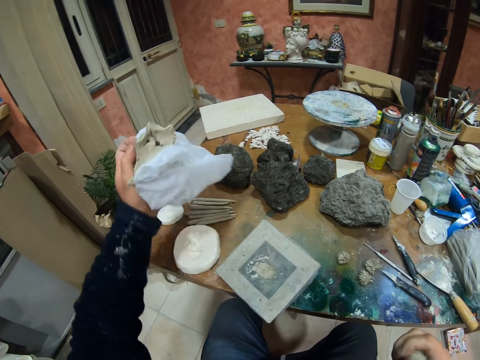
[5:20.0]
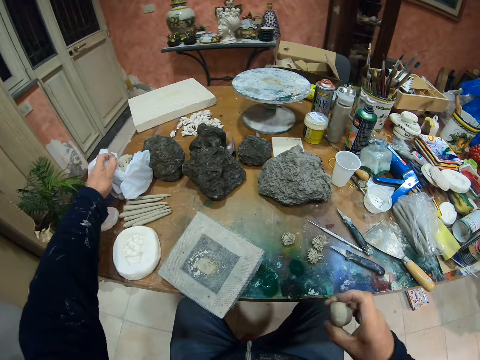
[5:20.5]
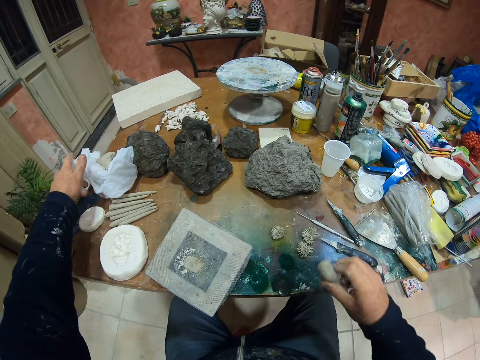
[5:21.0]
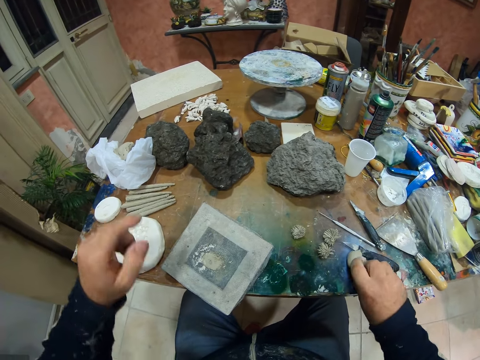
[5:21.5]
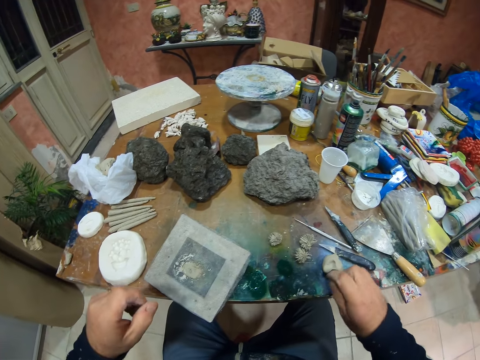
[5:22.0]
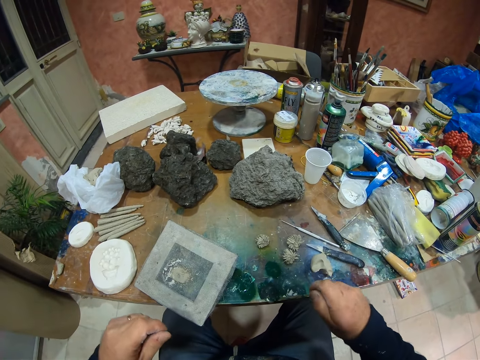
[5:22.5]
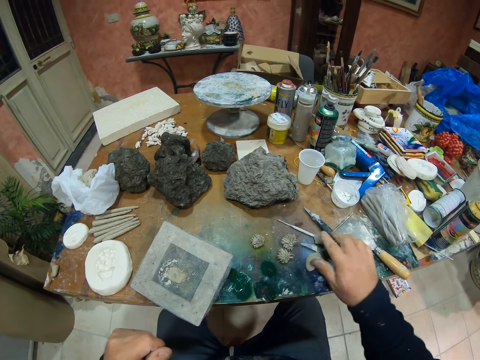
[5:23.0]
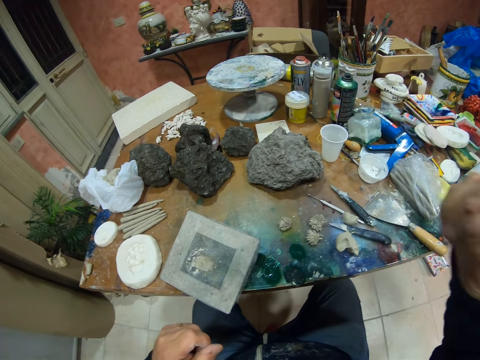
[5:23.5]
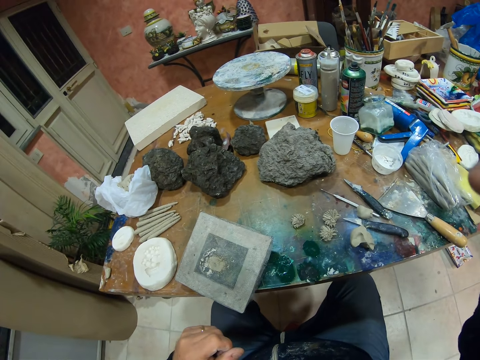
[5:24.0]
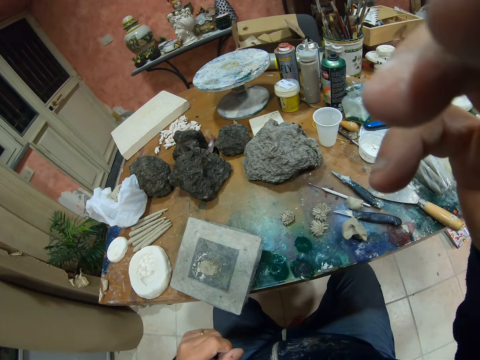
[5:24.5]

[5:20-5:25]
The camera wearer picks up clay from the polythene bag. They place the polythene bag on the table. They place the clay on the table. They pick up a small piece of clay from the table. They raise their hand up.
